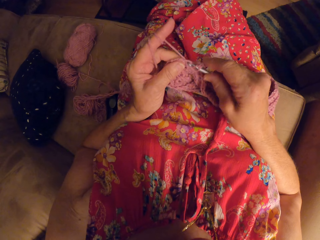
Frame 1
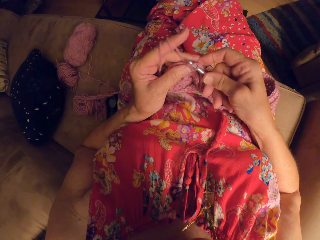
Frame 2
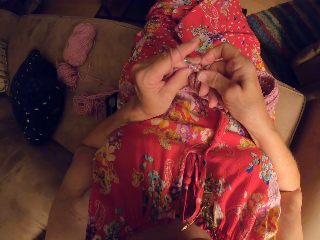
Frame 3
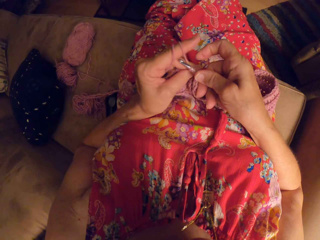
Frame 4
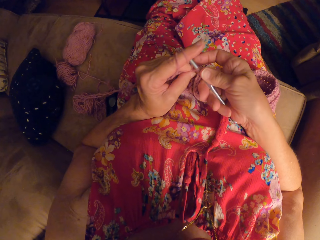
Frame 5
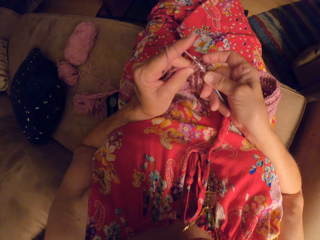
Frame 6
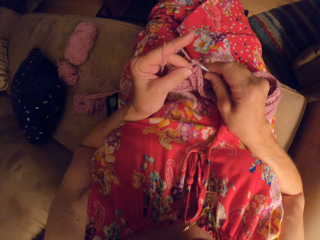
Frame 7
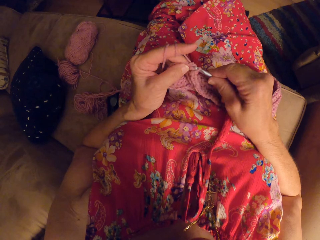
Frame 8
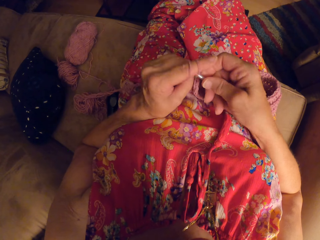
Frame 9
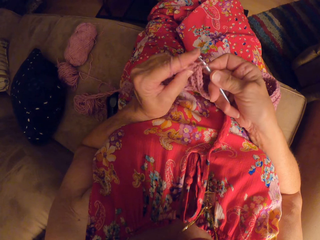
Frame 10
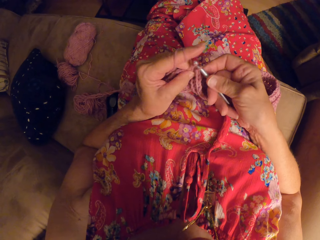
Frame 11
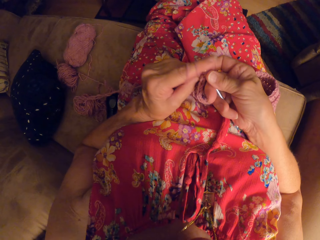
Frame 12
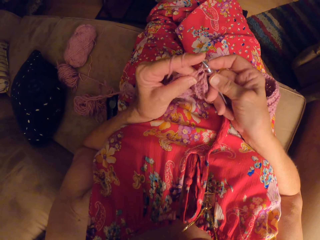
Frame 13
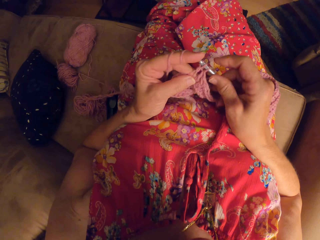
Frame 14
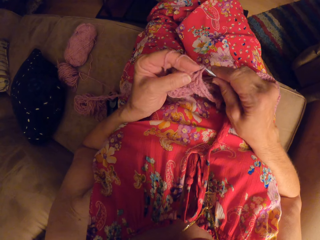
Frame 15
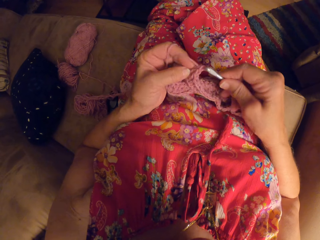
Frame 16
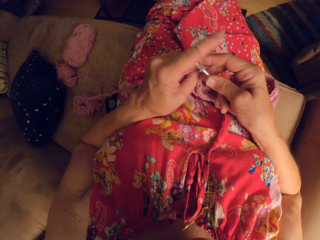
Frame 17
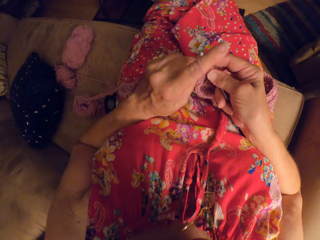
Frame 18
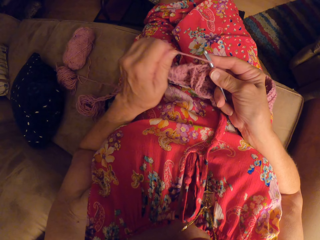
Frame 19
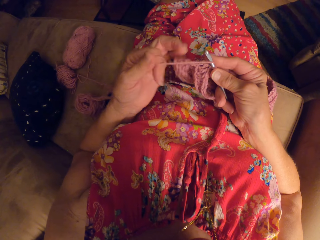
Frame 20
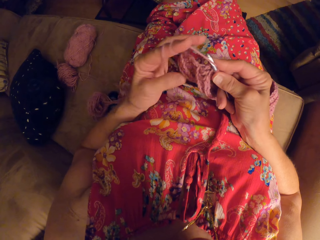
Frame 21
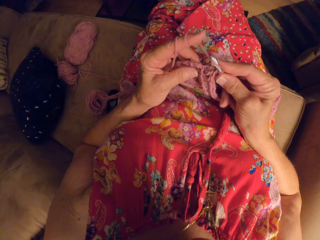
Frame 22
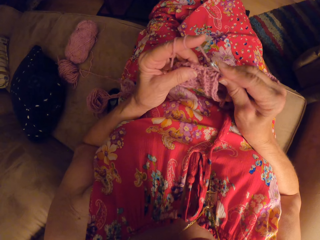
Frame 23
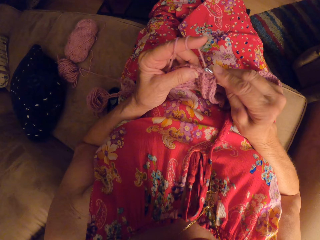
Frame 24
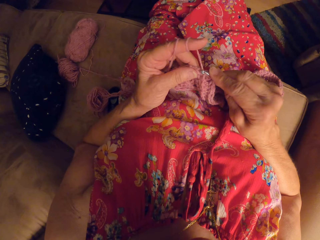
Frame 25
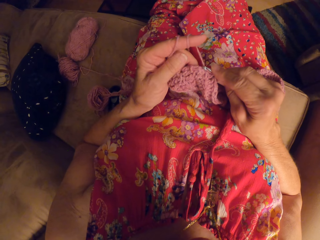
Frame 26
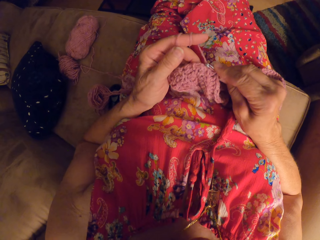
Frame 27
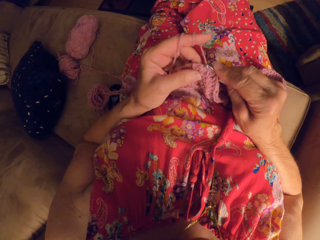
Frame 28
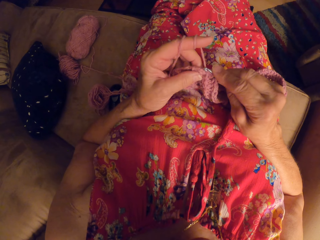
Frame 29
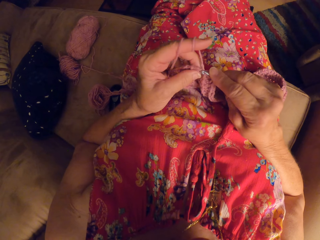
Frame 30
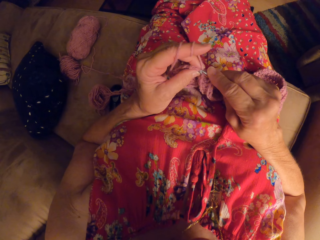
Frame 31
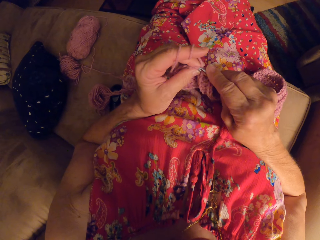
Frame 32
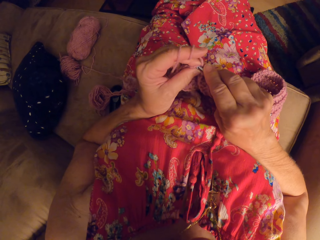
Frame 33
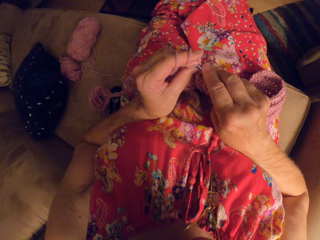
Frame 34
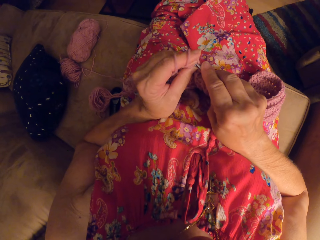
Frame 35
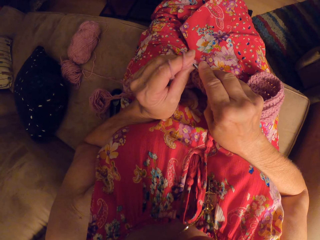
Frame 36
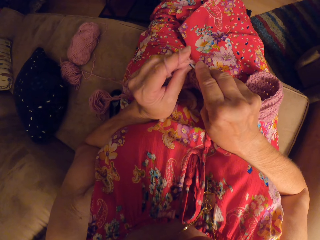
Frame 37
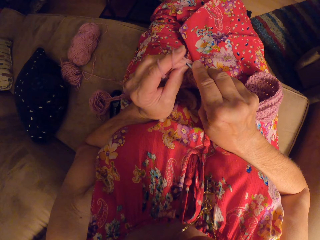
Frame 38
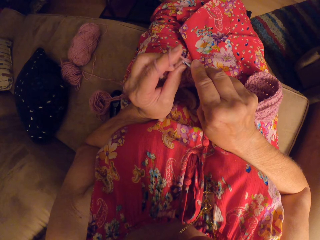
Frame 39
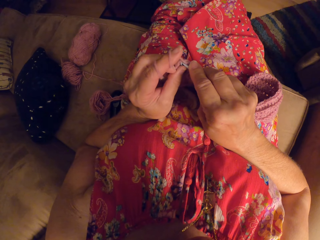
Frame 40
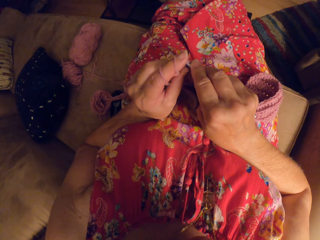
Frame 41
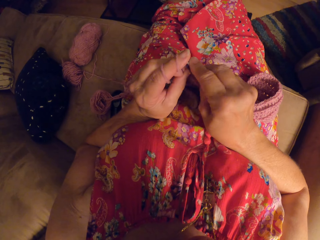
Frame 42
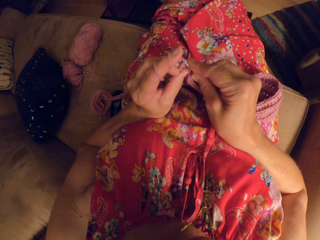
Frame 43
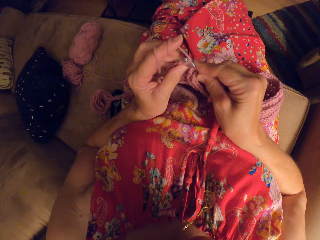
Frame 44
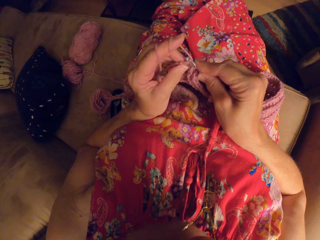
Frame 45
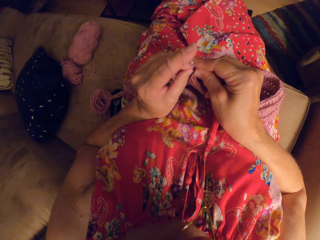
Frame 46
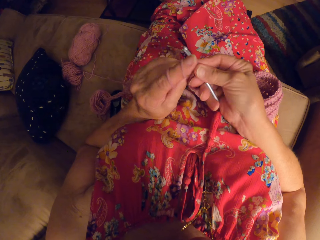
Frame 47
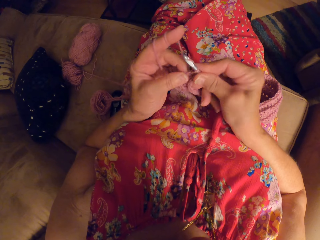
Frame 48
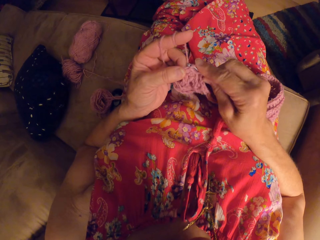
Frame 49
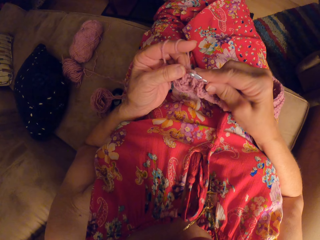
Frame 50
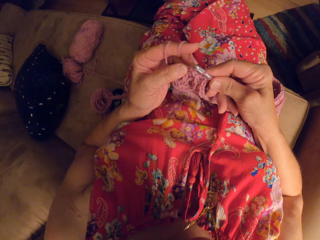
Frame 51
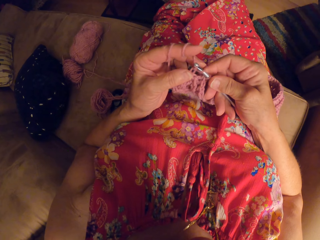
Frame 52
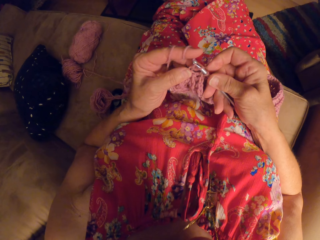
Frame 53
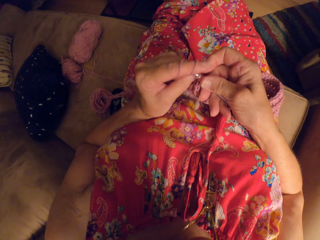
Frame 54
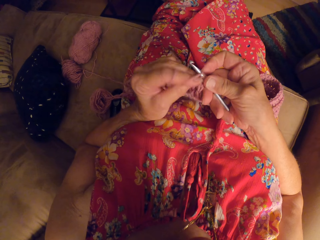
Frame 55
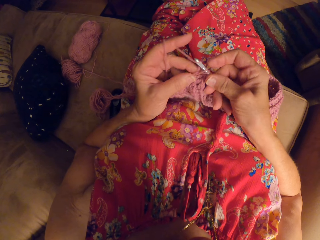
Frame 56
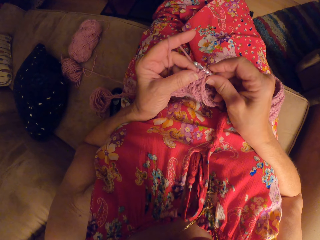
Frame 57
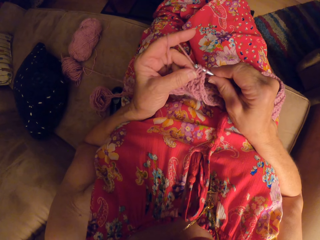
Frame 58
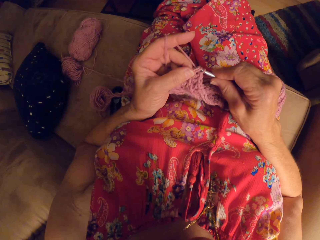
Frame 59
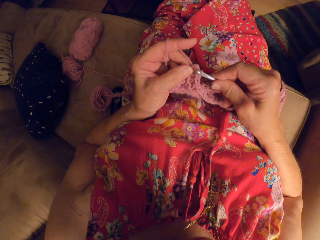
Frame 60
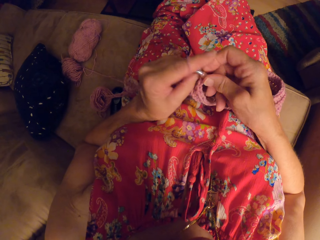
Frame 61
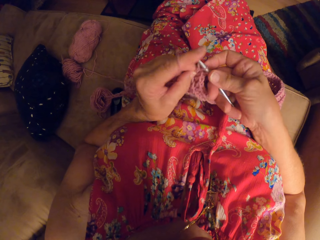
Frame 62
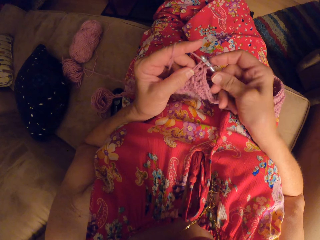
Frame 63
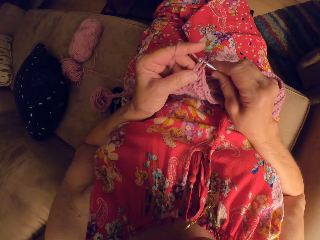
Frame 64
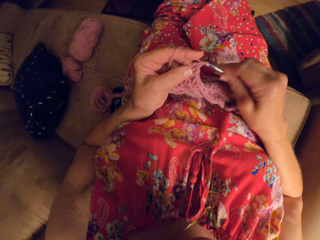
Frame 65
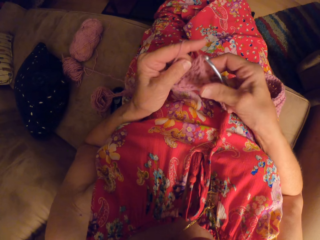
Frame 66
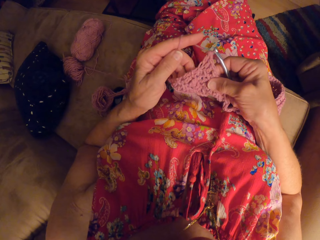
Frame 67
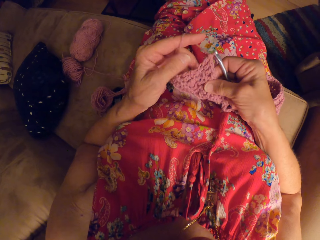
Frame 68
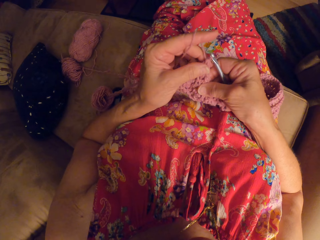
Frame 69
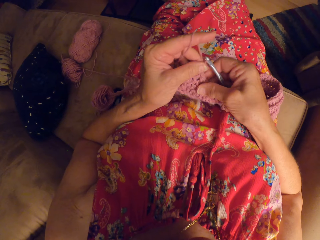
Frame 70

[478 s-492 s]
The camera wearer adjusts the yarn with her left fingers. She rolls a thread on the finger. She knits a fabric. She crochets with the yarn.

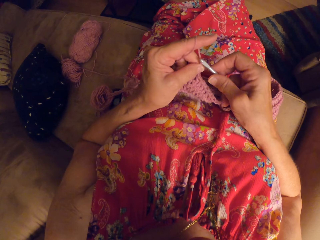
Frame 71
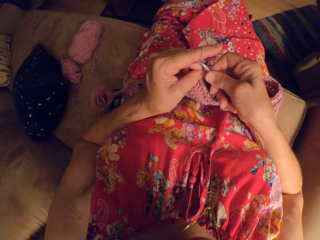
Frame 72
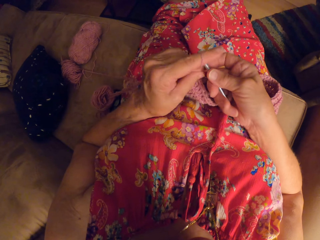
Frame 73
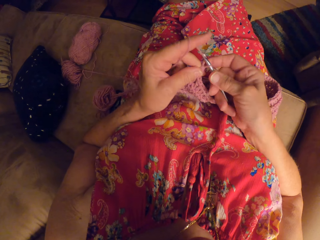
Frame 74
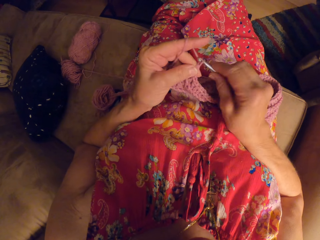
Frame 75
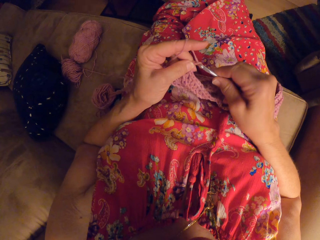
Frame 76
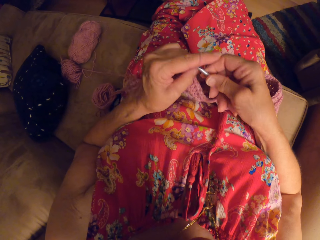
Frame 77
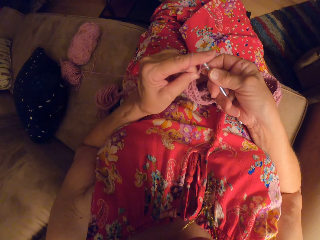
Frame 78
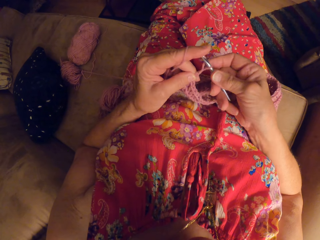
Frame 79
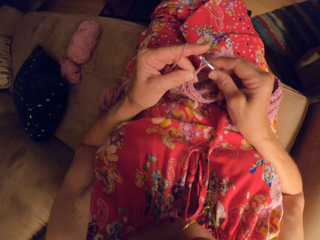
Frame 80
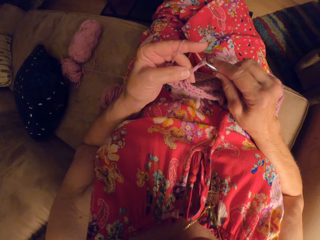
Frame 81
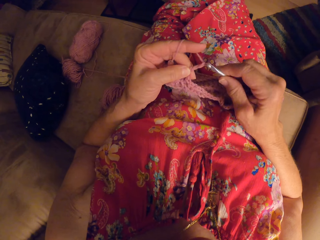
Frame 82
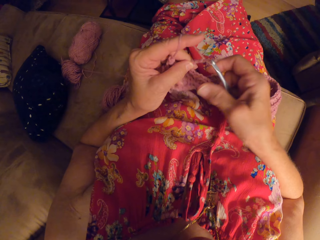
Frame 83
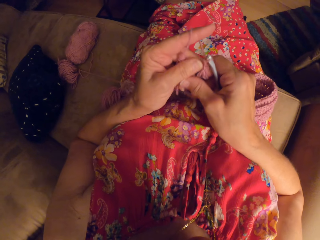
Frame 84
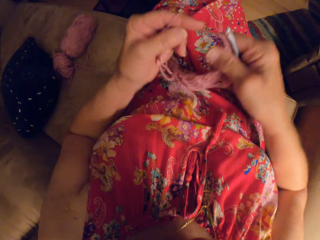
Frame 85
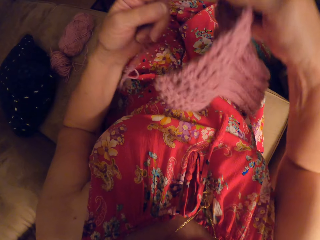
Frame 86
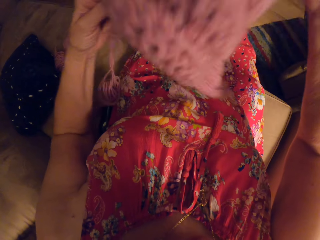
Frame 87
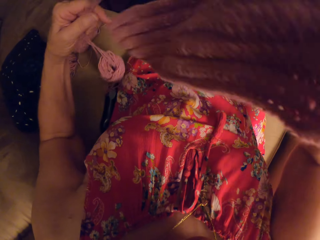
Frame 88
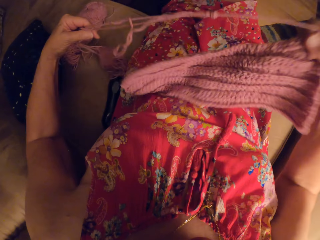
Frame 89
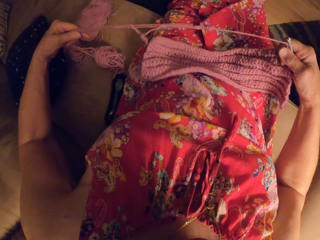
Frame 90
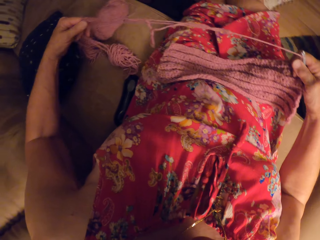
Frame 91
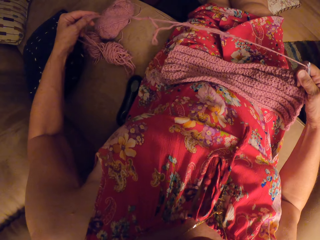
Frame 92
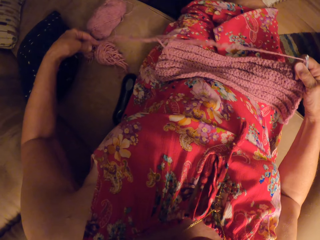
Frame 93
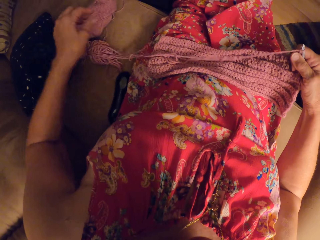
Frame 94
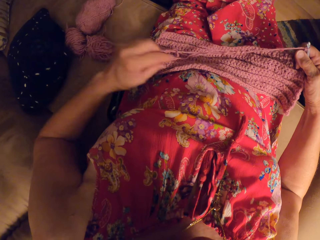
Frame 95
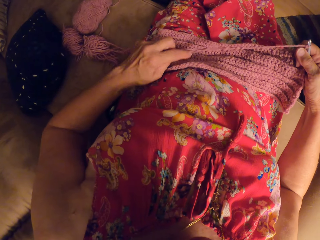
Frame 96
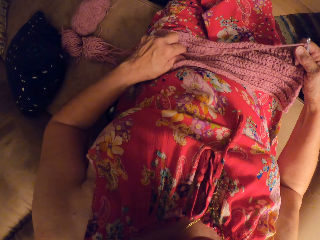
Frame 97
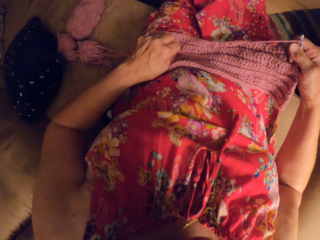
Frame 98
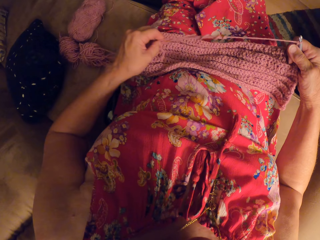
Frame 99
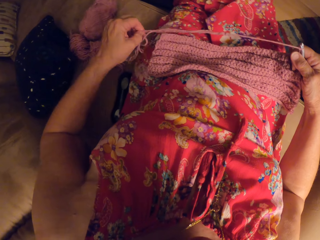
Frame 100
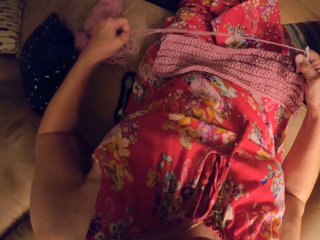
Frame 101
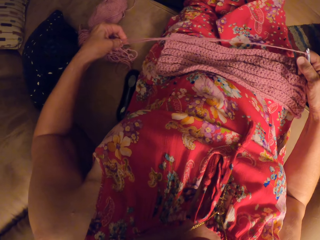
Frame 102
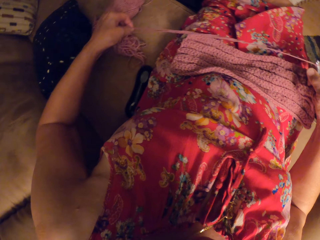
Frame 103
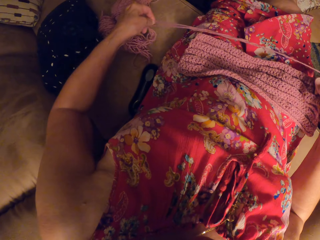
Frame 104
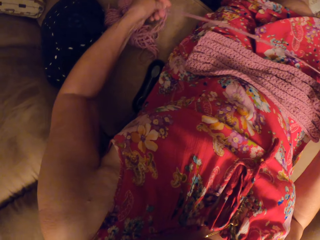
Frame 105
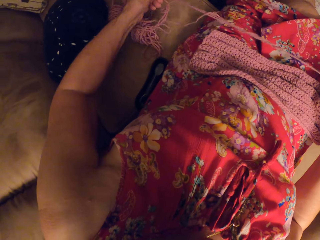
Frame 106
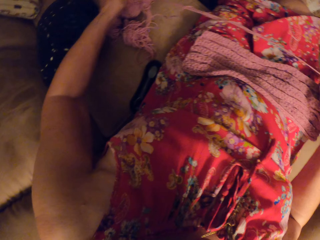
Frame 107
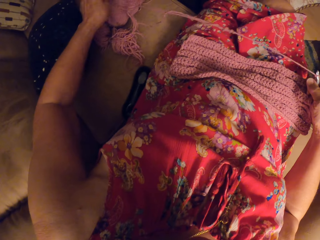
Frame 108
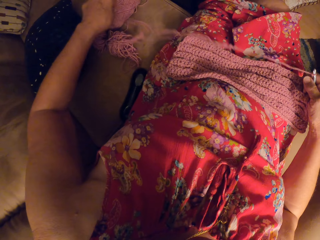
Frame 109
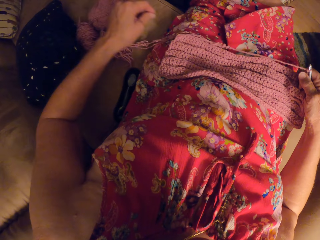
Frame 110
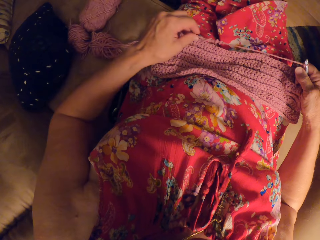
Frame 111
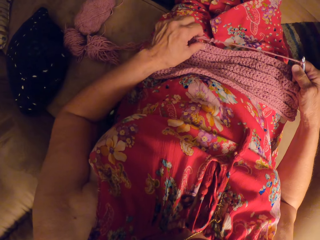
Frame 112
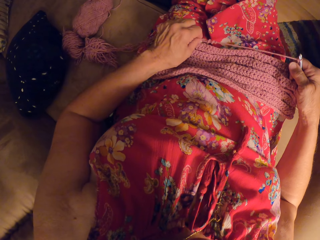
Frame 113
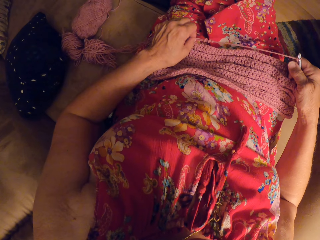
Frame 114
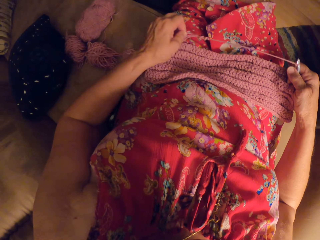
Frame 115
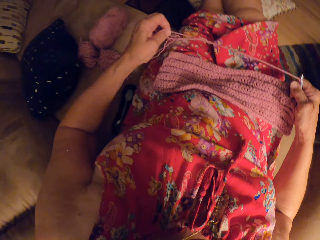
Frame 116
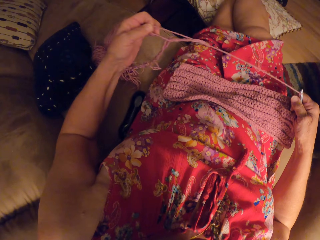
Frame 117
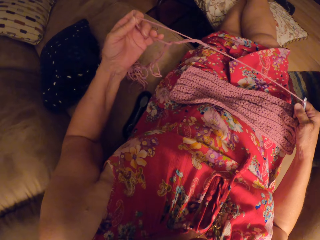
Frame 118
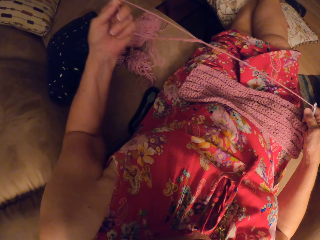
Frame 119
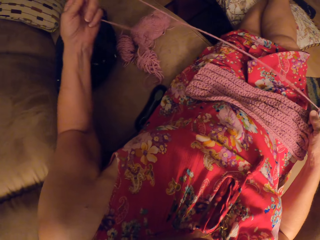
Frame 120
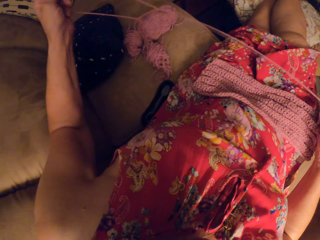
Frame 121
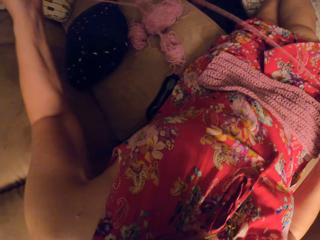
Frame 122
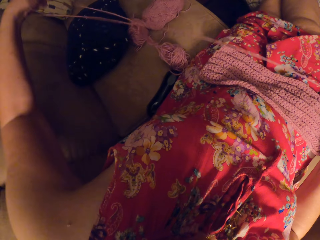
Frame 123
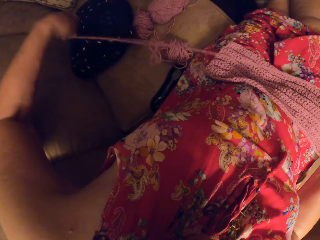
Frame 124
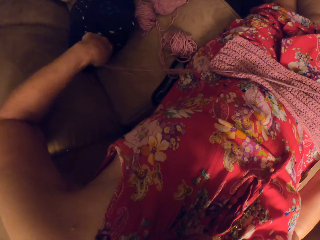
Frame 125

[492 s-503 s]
The camera wearer adjusts the yarn with her left hand.
